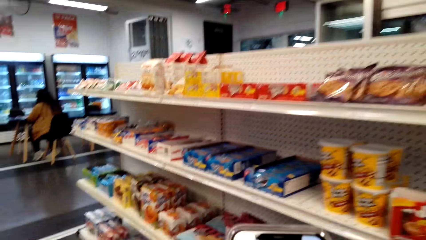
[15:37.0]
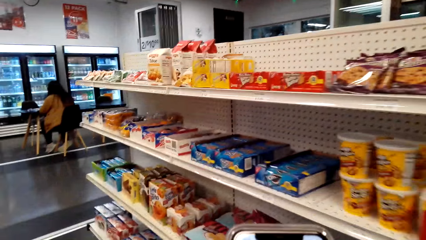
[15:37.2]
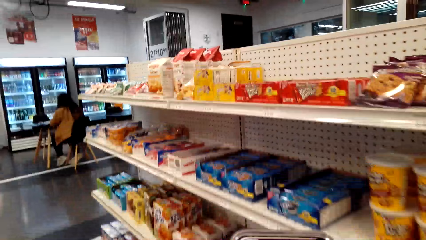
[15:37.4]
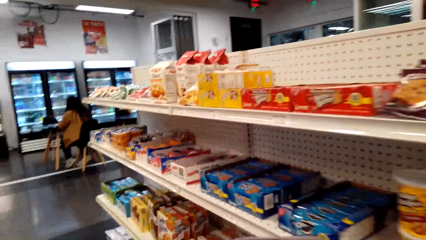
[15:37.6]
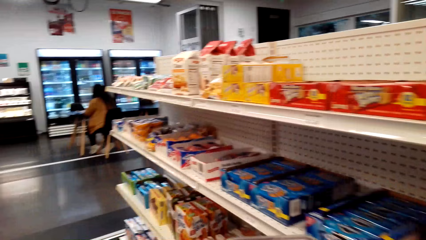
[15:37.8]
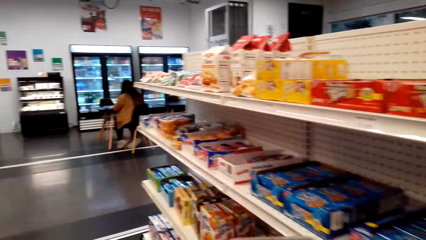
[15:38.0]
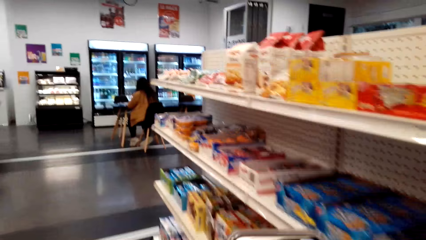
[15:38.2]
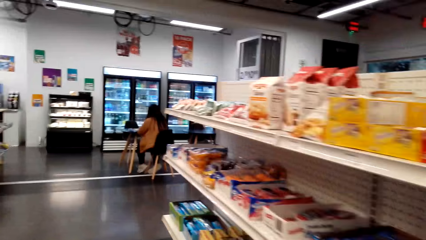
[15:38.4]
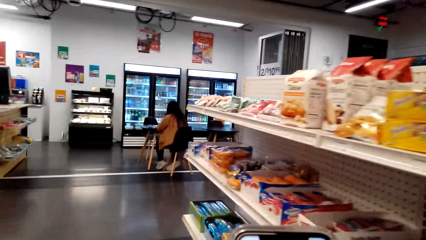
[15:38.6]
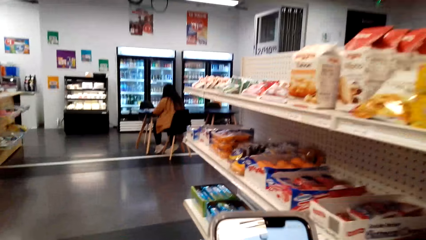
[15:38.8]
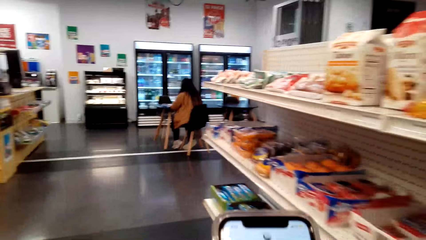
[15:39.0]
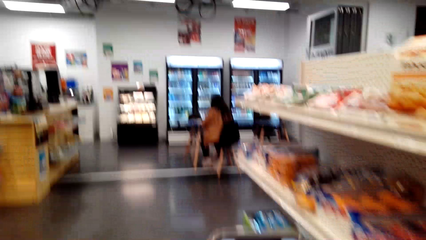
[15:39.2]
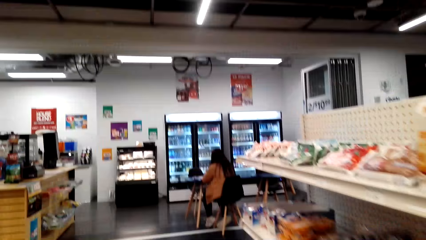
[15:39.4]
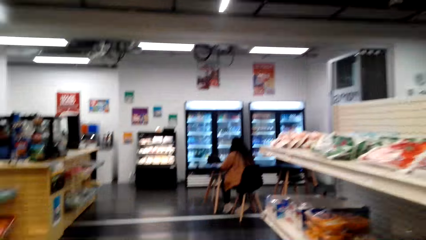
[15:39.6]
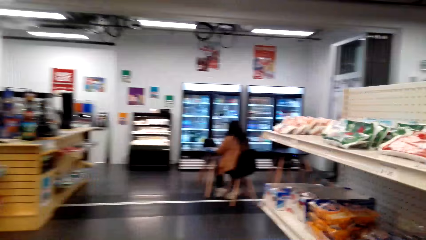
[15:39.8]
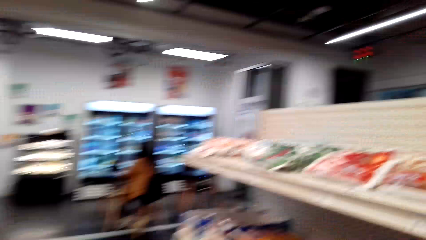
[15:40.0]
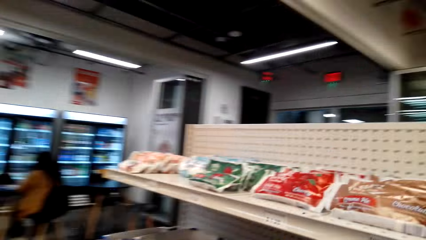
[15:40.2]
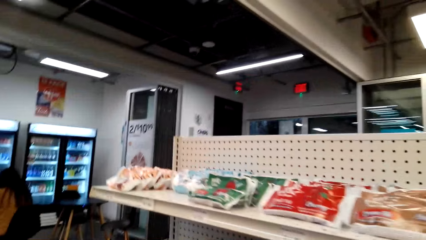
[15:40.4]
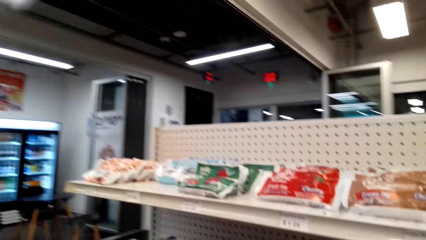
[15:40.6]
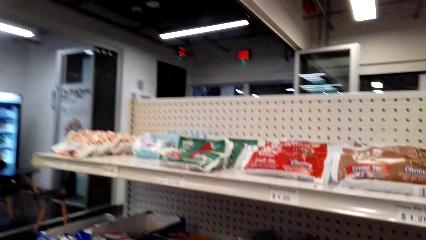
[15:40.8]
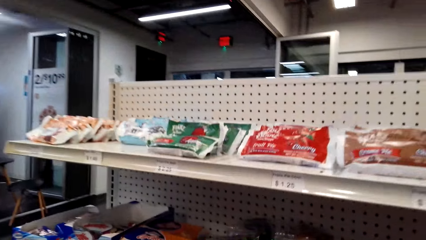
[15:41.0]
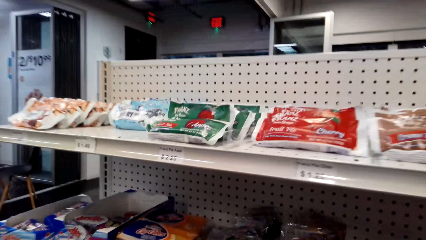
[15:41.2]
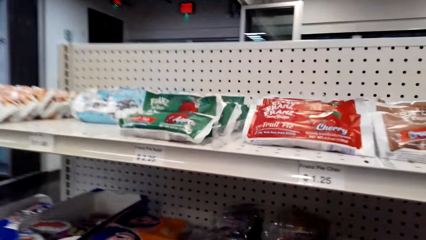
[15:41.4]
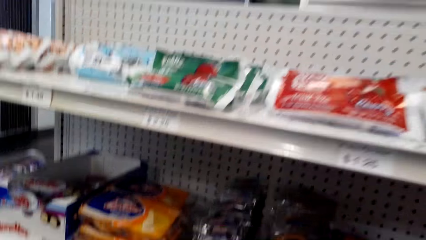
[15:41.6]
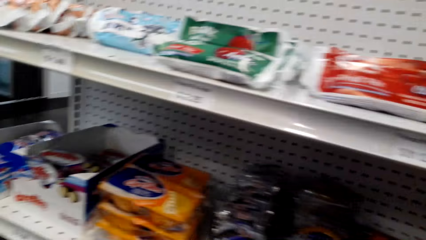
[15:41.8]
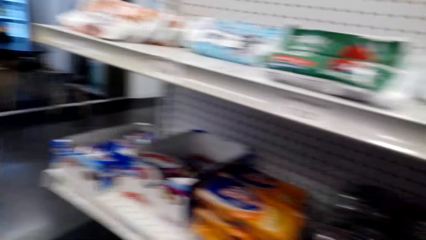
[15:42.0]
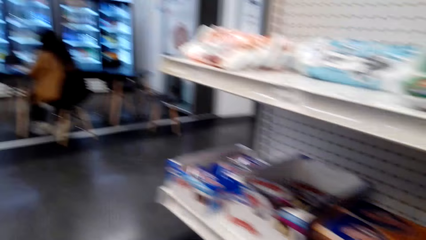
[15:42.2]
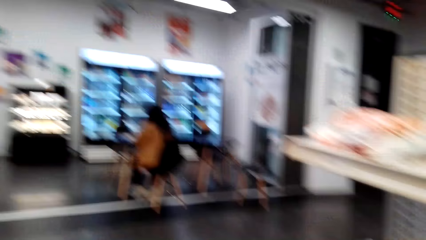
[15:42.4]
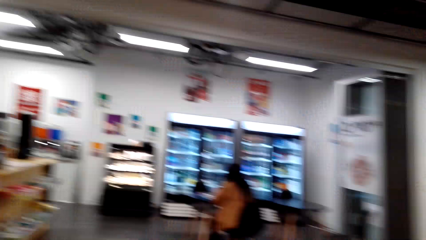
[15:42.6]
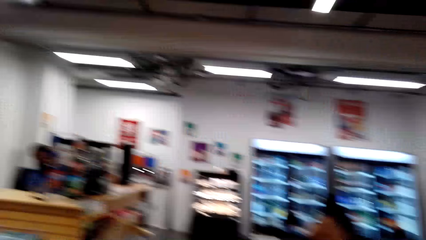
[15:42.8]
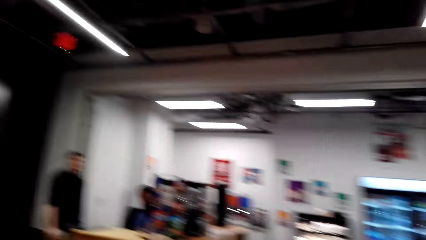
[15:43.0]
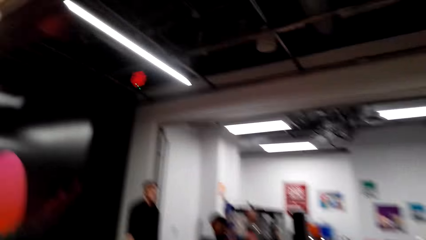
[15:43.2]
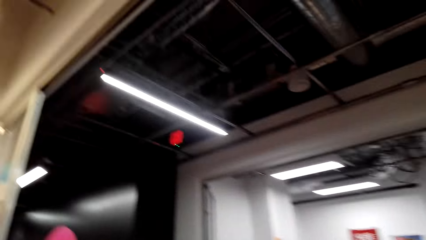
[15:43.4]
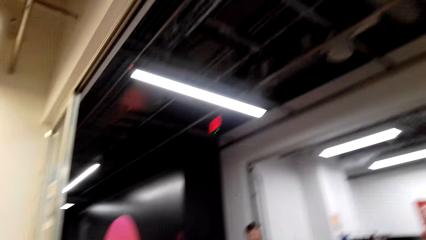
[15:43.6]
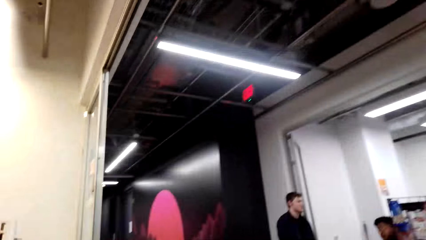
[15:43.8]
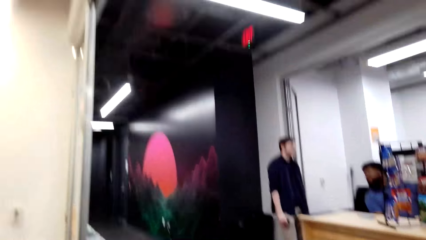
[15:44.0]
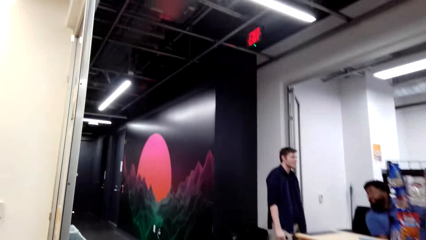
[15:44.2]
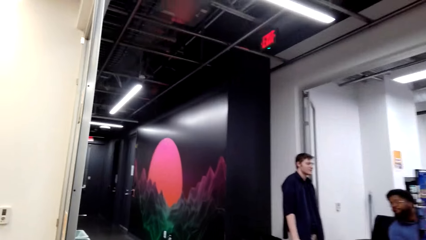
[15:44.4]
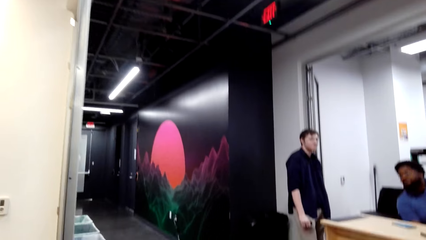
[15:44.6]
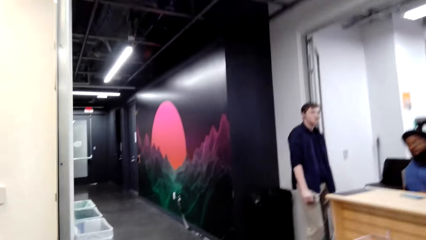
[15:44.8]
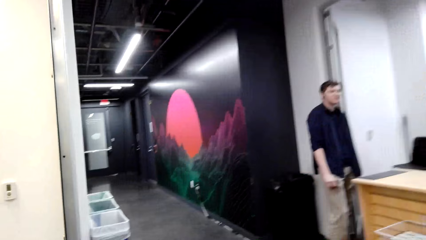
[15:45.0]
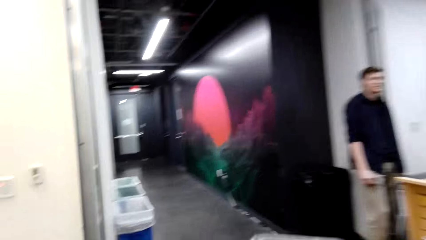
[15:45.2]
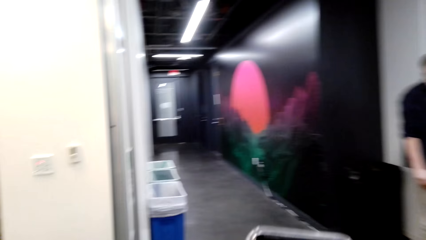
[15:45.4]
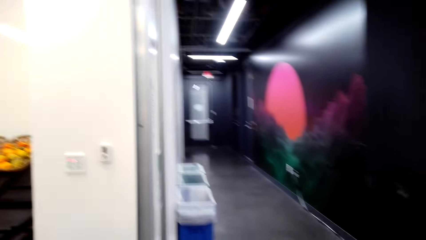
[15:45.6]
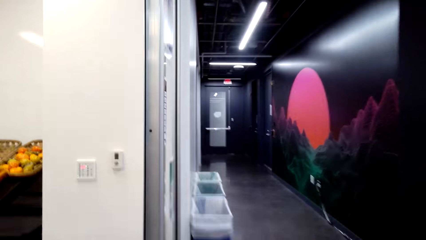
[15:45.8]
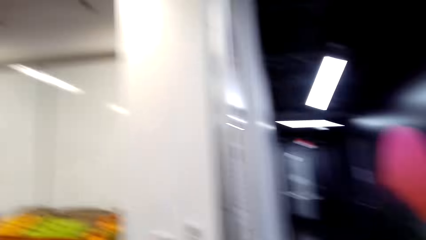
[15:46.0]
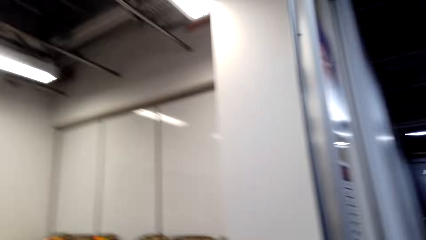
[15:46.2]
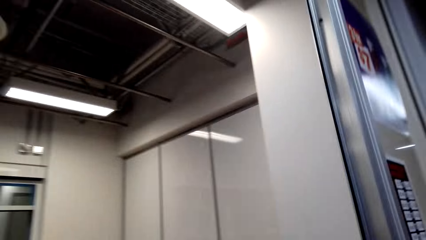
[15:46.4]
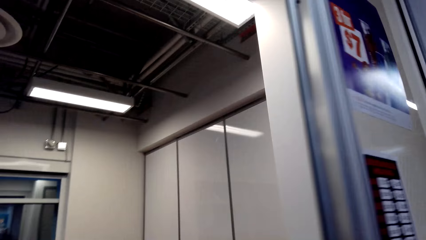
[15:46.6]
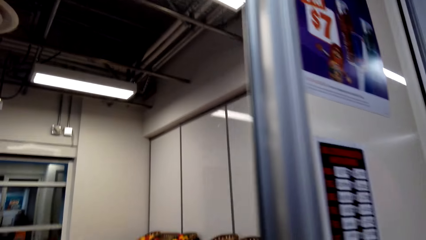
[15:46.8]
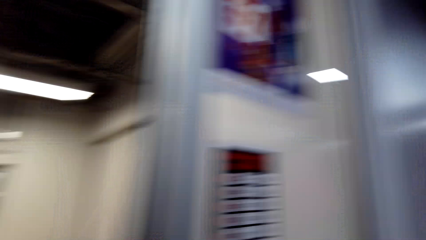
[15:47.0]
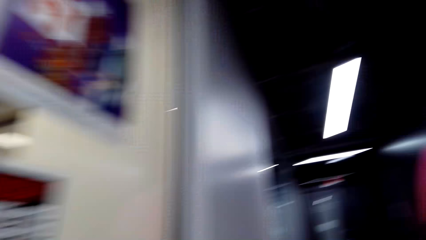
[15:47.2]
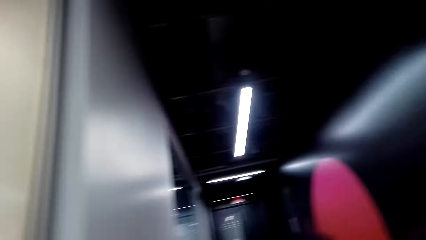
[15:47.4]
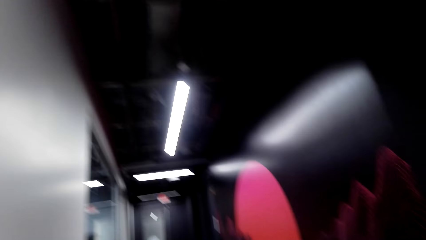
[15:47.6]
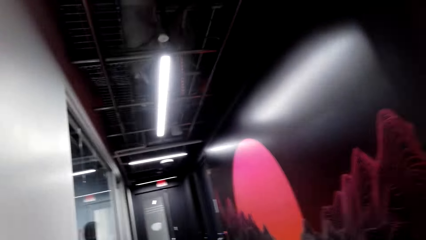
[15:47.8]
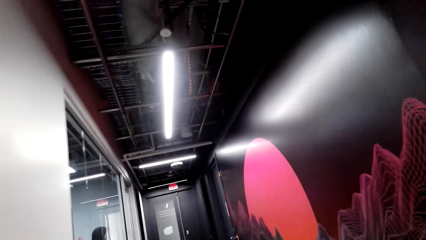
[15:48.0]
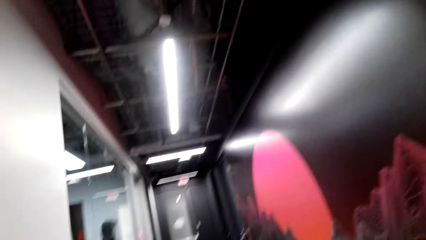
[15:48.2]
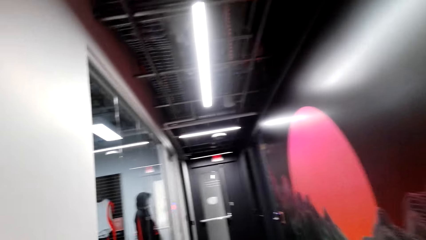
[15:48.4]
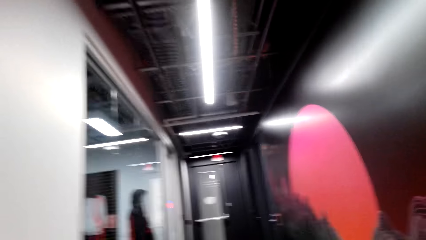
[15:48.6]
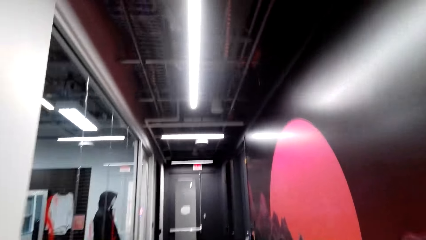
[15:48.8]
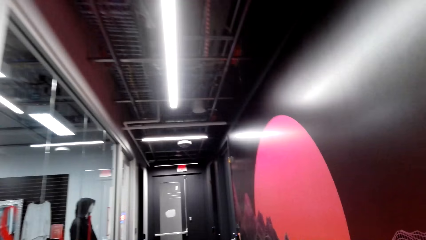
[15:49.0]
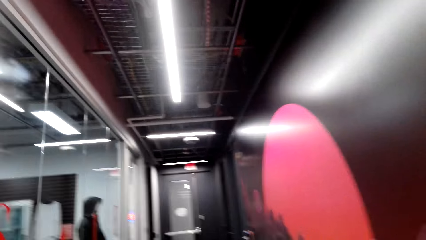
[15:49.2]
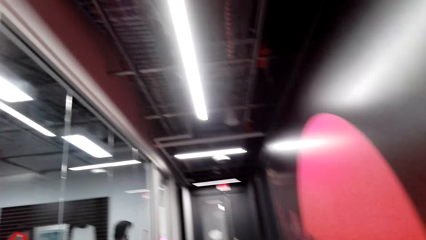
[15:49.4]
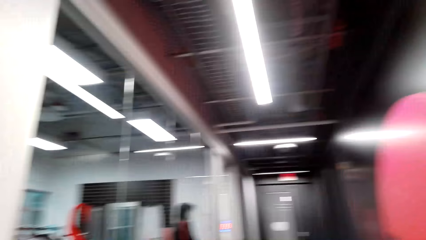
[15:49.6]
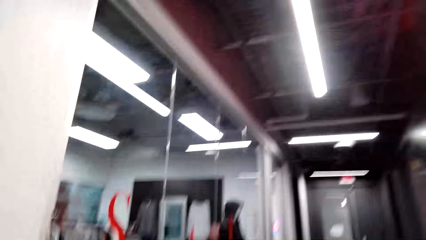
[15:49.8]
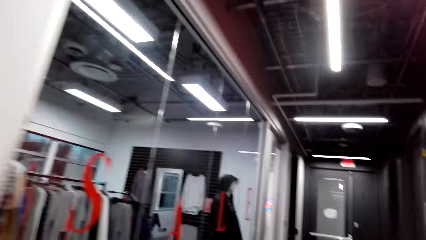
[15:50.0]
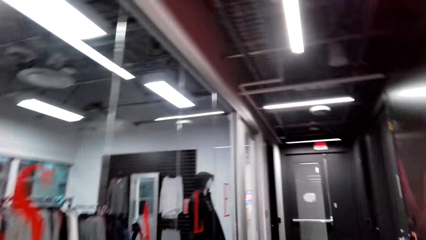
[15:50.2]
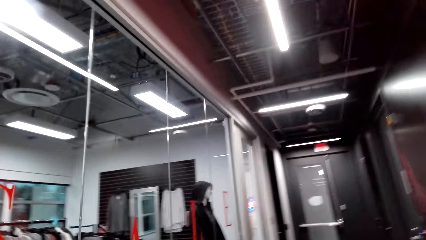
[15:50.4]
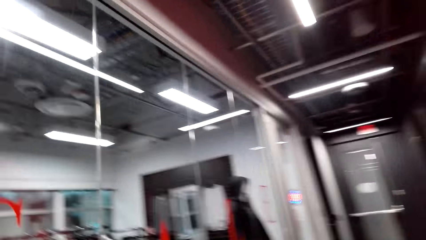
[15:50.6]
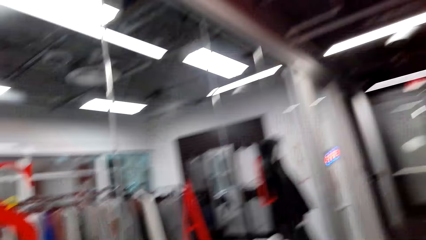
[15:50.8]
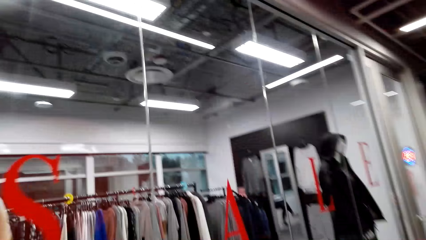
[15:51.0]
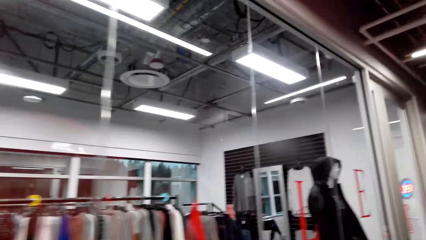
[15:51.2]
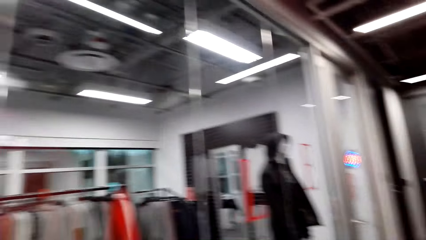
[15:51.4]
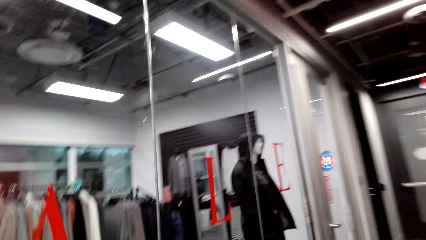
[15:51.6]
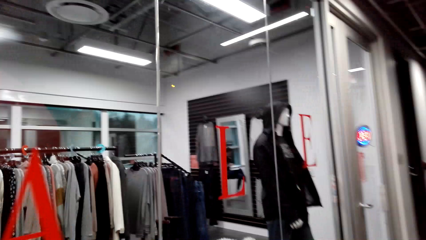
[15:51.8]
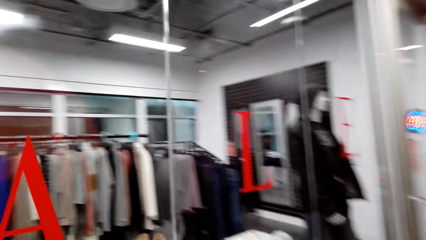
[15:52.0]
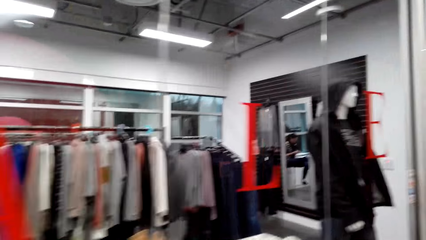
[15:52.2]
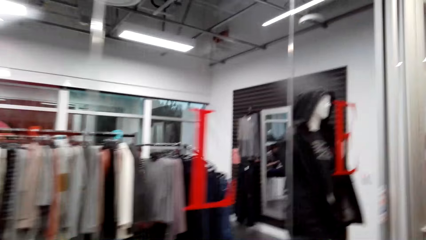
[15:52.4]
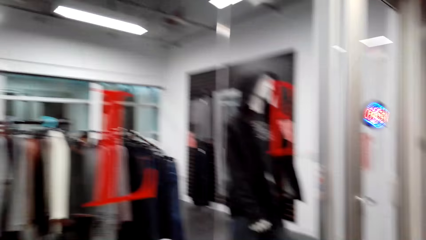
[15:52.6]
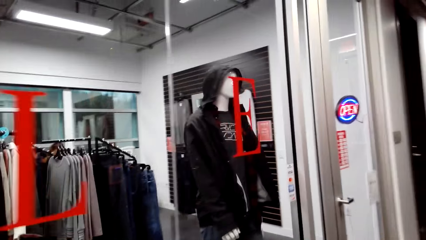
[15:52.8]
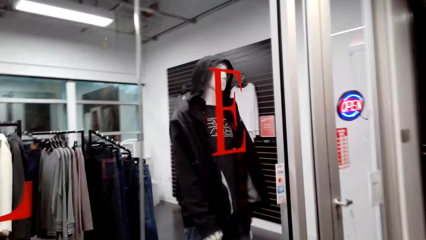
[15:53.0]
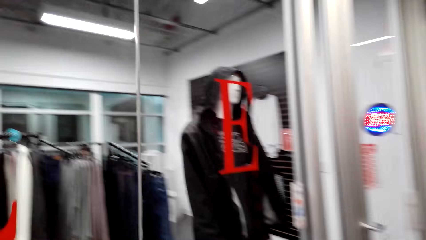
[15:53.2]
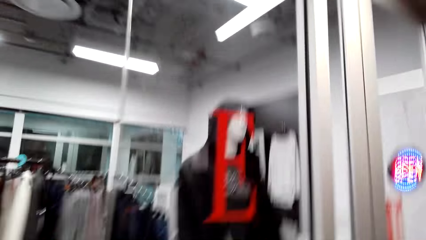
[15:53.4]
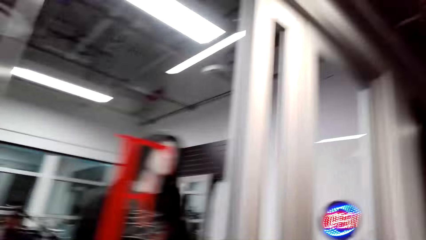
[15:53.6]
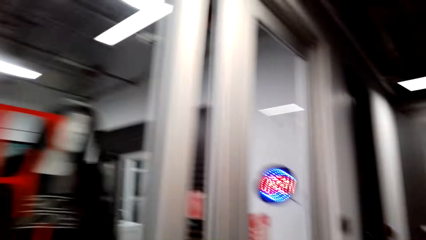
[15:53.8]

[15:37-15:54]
The camera wearer walks around a supermarket. They look around the supermarket. A man interacts with another man. The camera wearer walks around the supermarket. They look around the supermarket. They walk around the supermarket.
